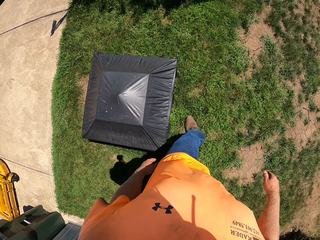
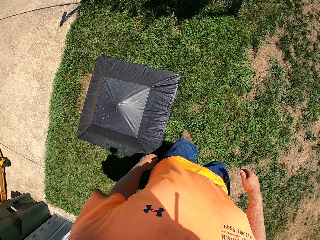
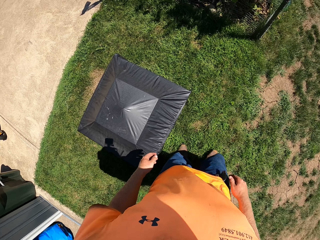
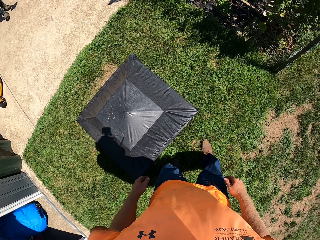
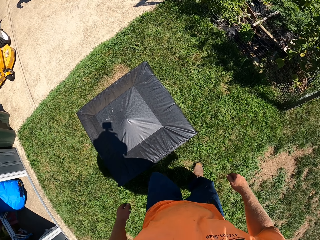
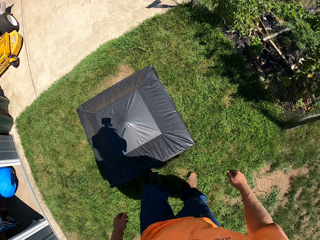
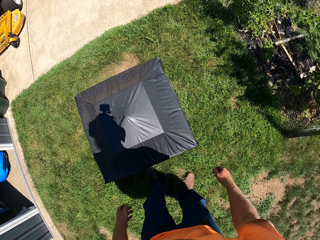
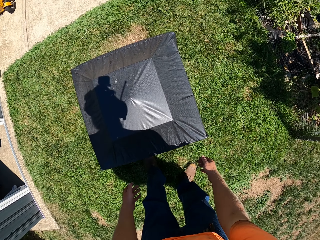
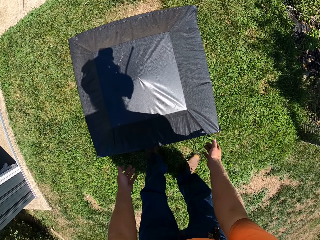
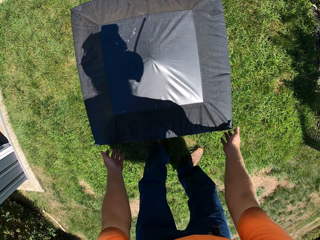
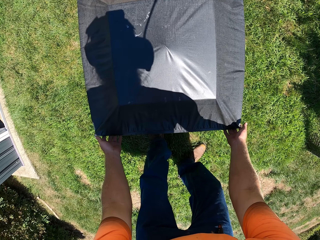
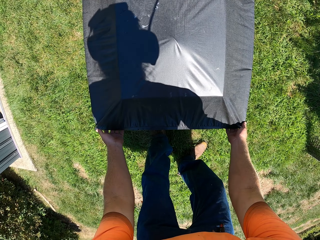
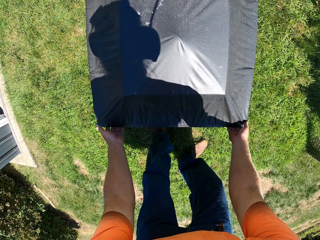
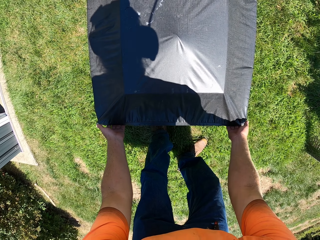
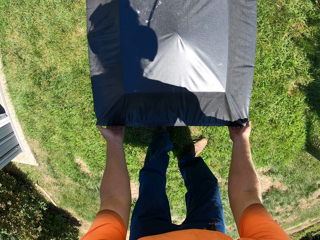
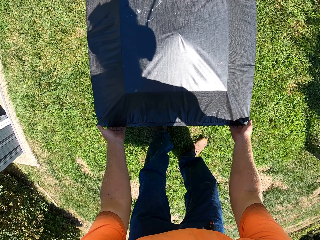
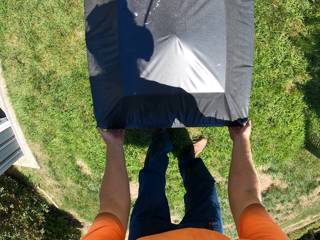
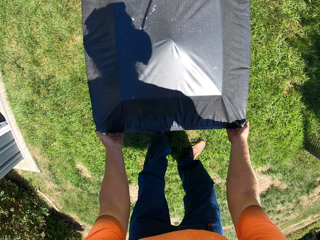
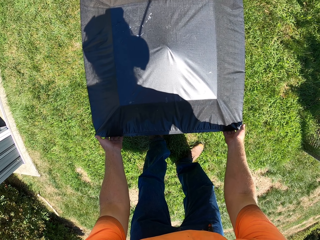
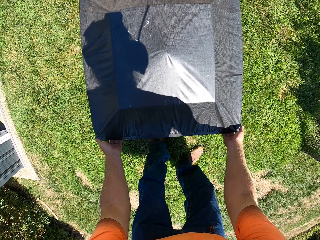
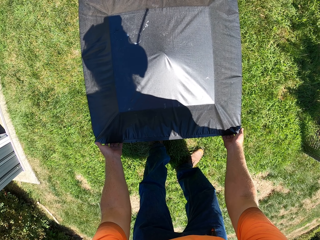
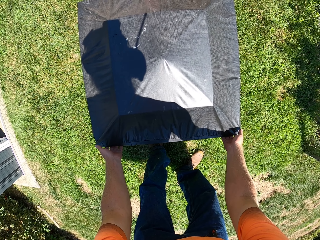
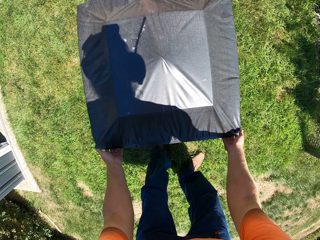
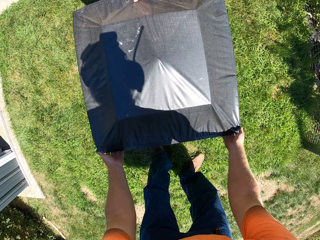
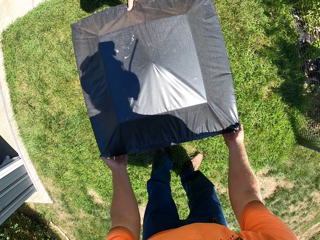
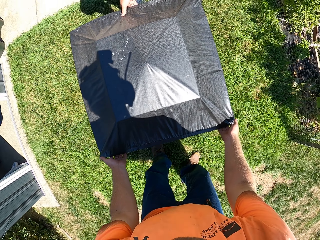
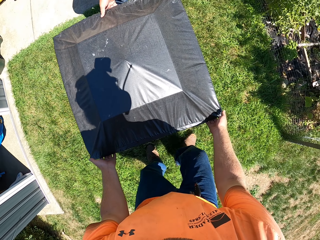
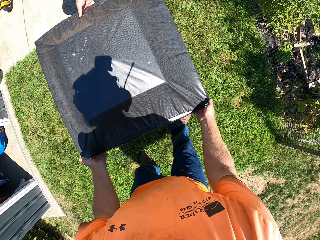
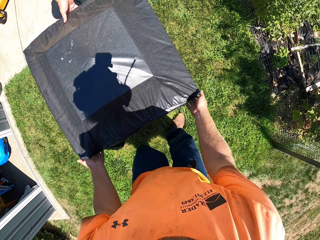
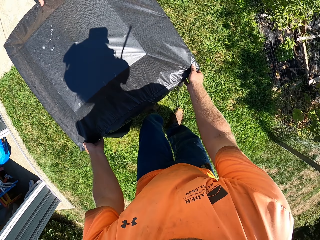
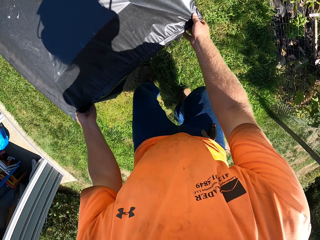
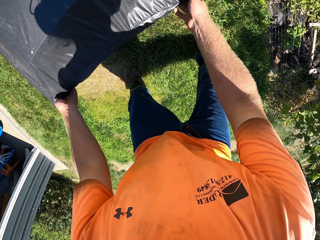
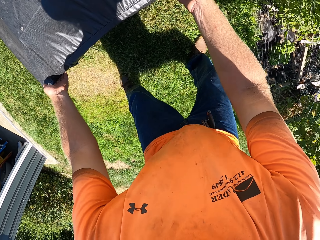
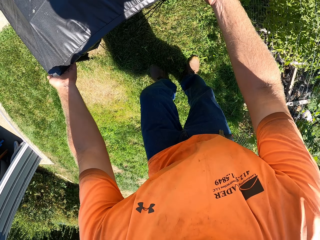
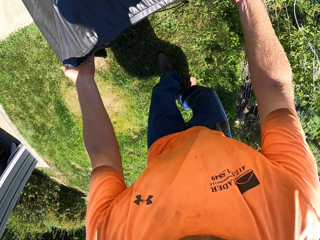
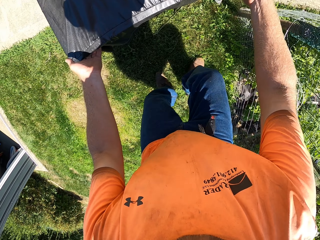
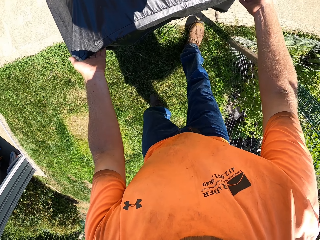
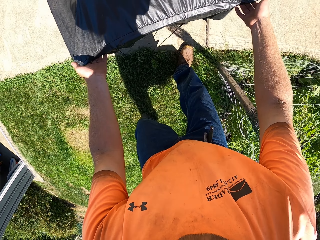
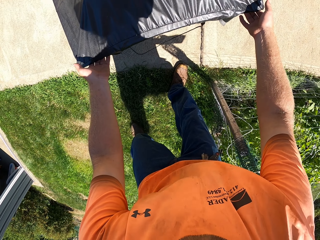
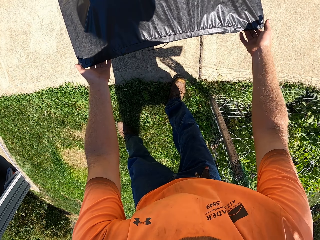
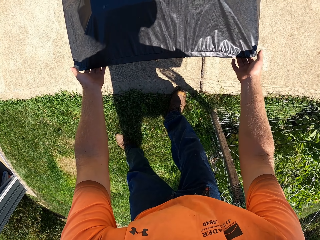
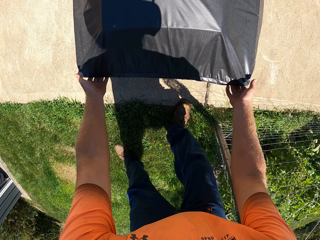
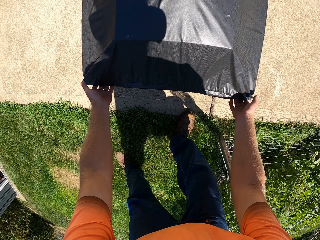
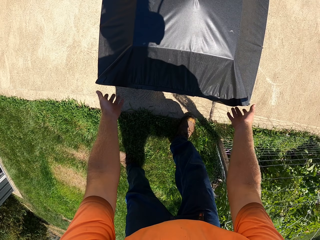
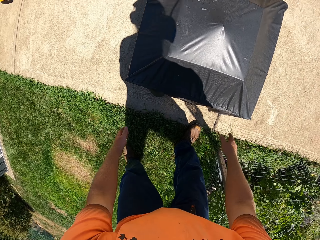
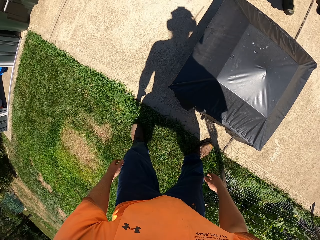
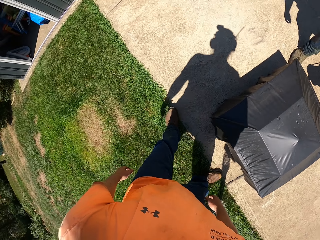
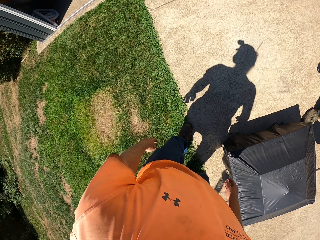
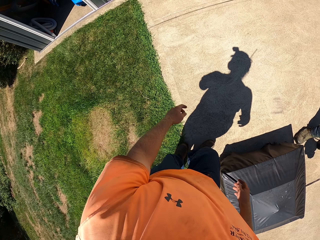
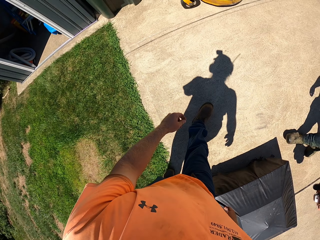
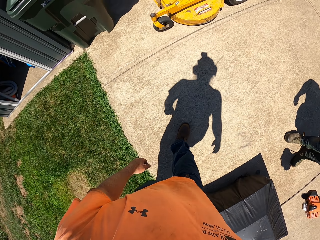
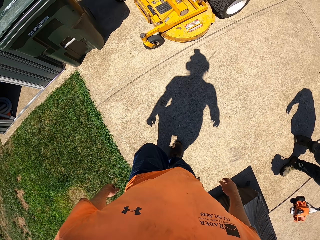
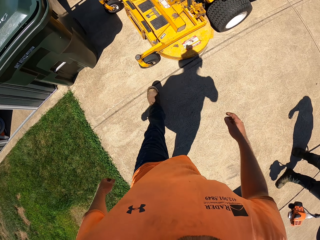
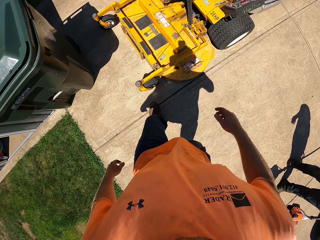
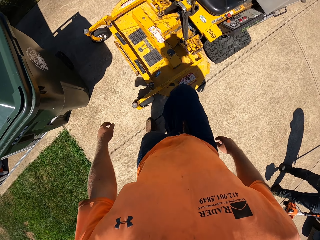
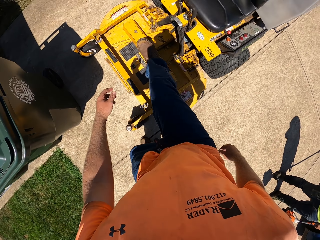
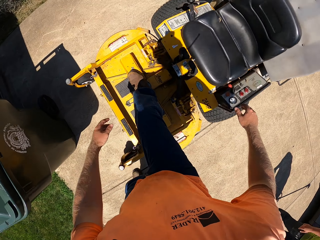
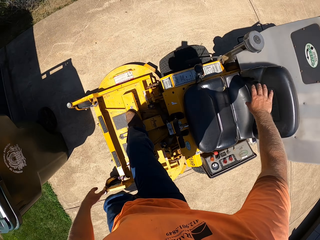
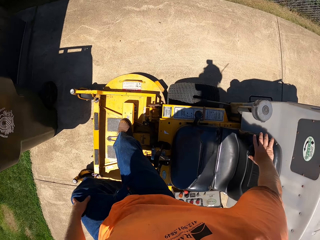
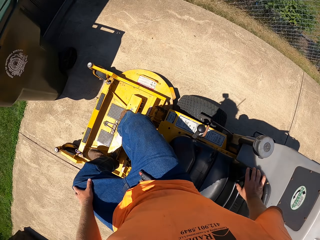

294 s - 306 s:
The camera wearer holds a lamp or table on the lawn with both hands. The camera wearer and the man carry the lamp from the lawn with both hands. The camera wearer and the man place the lamp on the cemented ground with both hands. The camera wearer walks from the lawn to the riding mower.

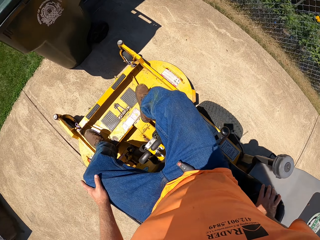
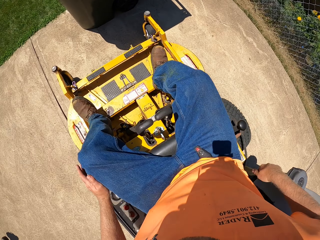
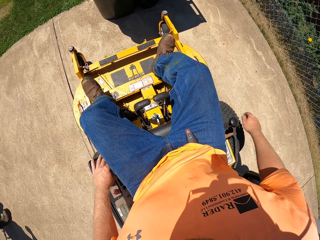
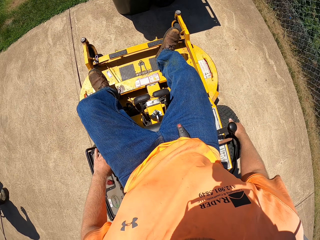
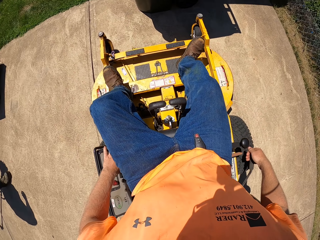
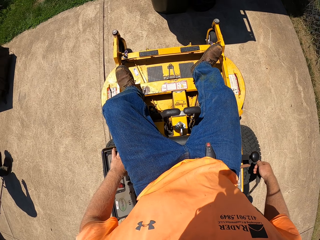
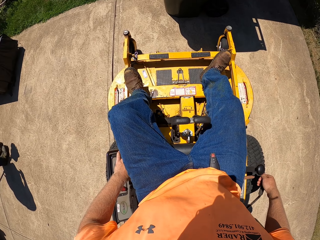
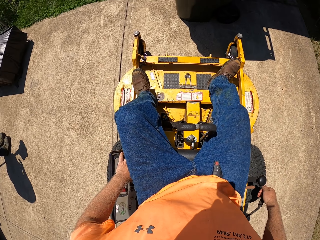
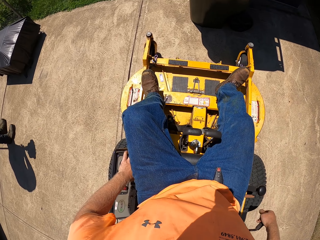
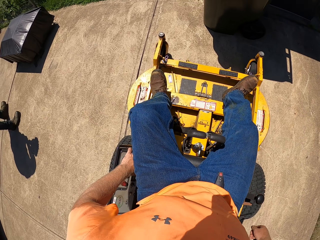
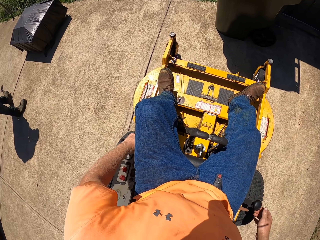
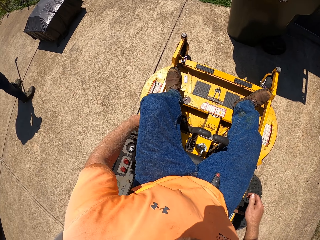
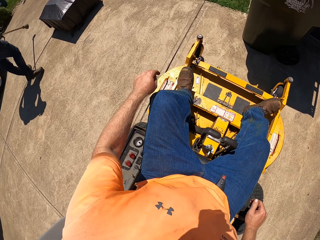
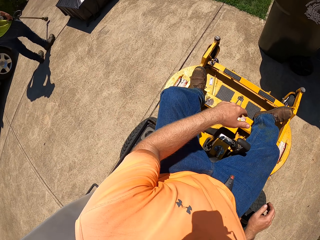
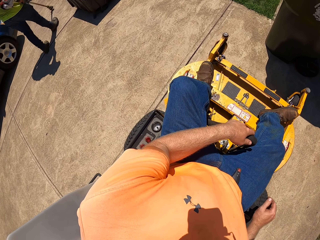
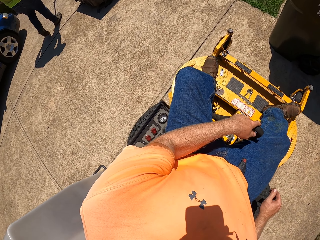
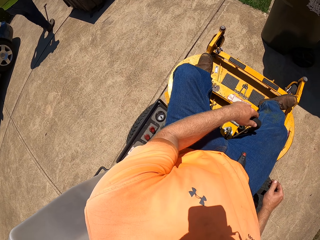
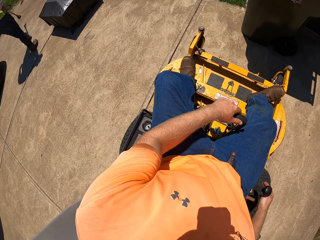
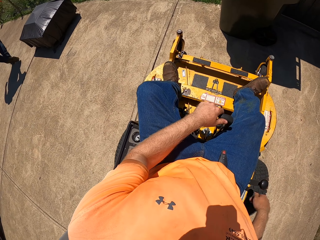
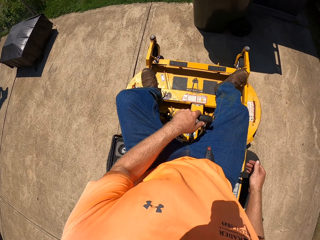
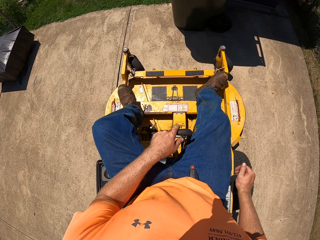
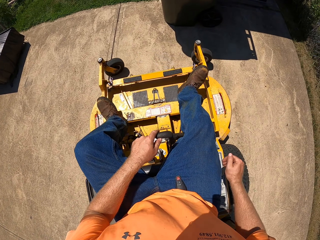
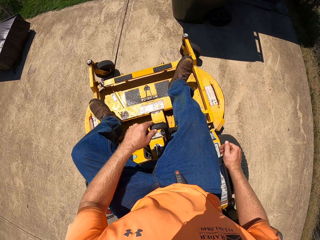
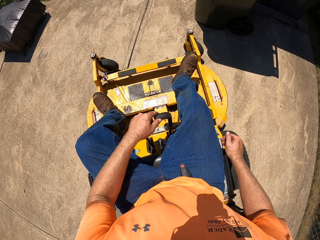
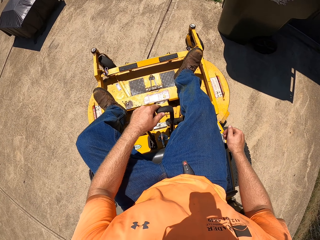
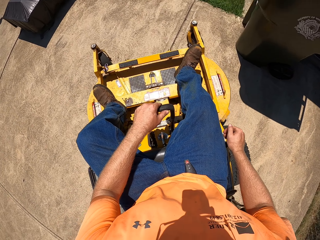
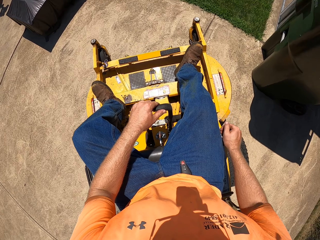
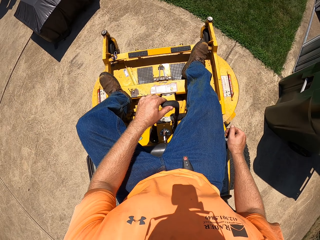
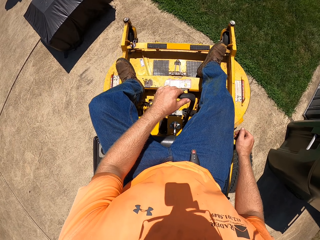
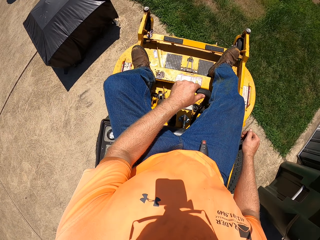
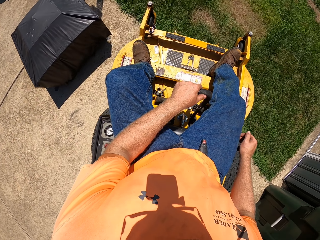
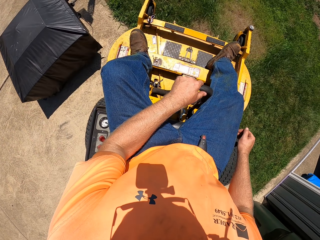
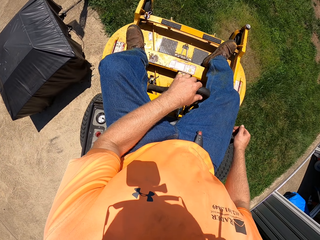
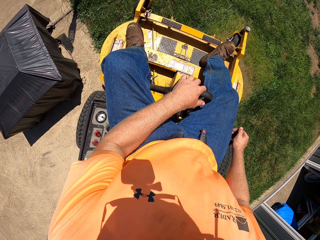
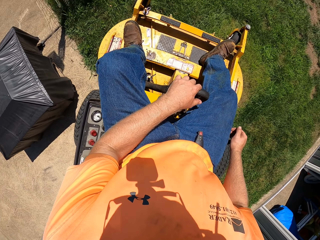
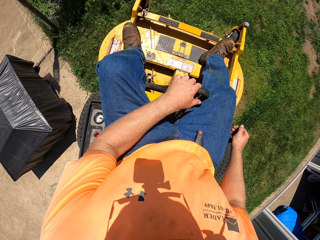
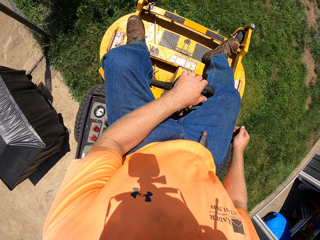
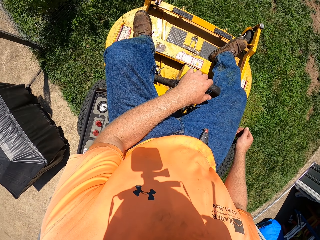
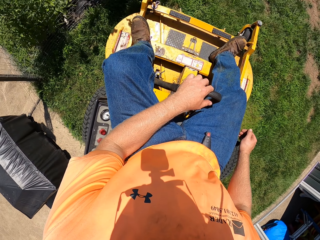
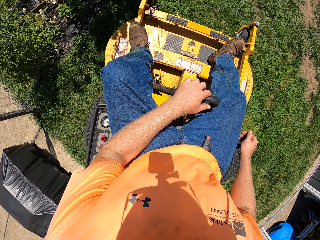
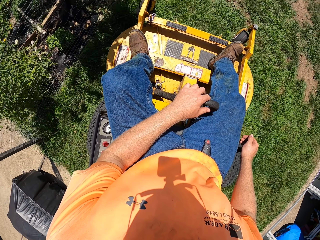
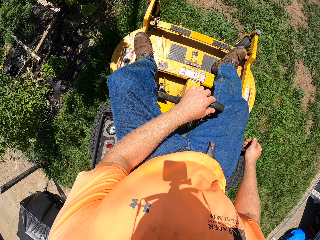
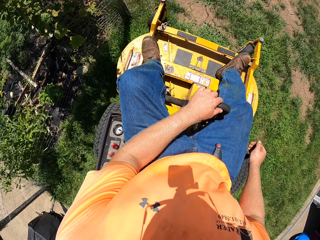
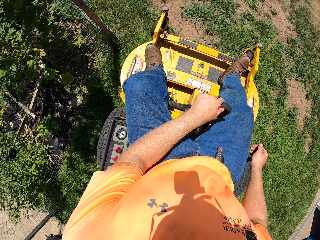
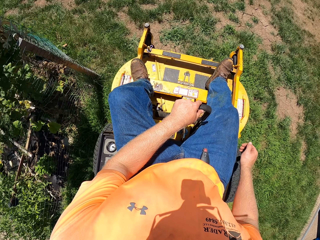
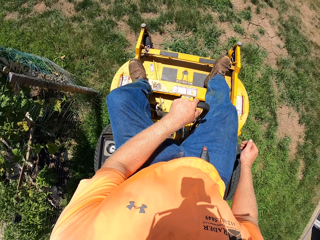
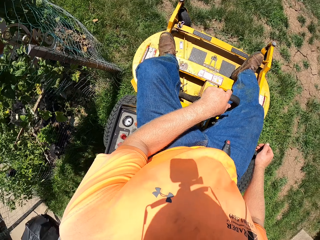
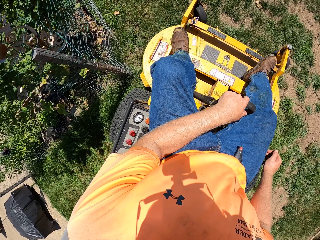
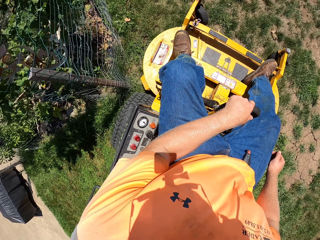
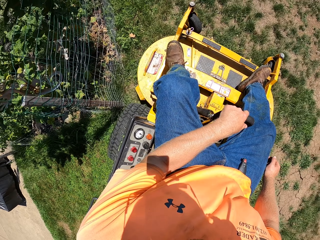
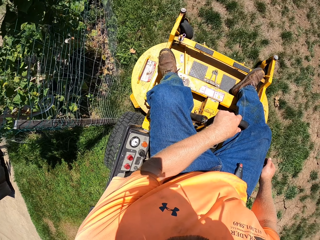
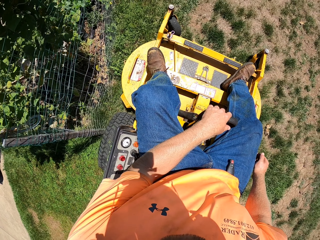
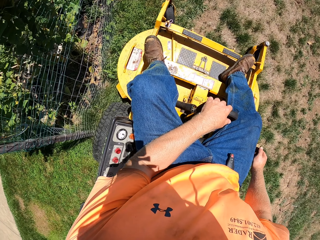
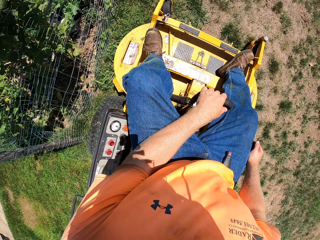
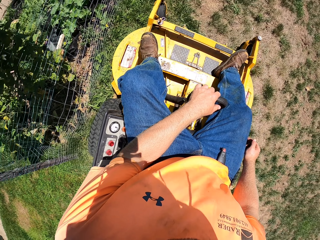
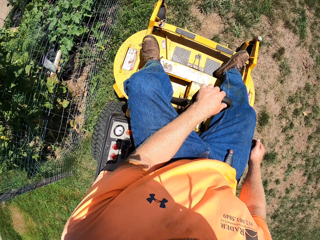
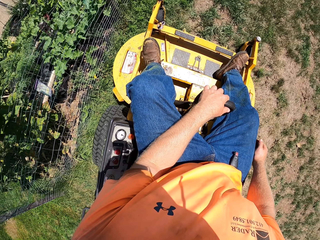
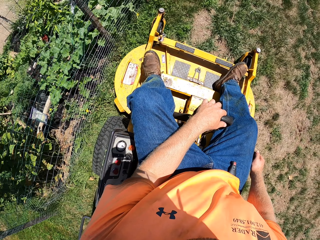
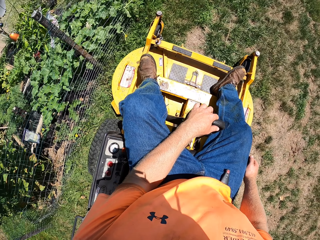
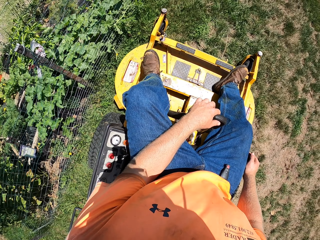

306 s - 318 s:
The camera wearer sits on the riding mower. He pulls the brake lever on the riding mower with his right hand. He operates the riding mower with his left hand on the power control. He places his right hand on the throttle control. He places his left hand on the steering lever. He drives the riding mower on the cemented ground with his left hand on the steering lever. He drives the riding mower on the cemented ground with his right hand on the throttle control. He controls the handbrake with his right hand. He drives the riding mower from the cemented ground into the lawn with his left hand on the steering lever.
